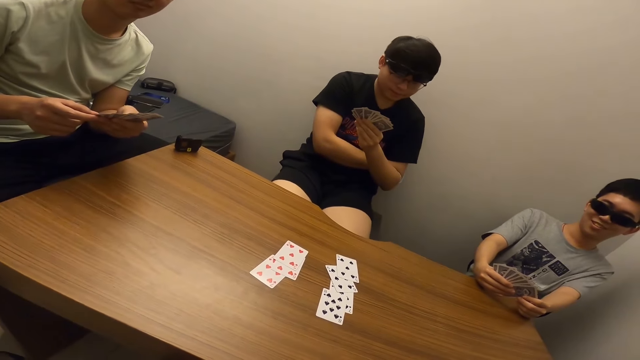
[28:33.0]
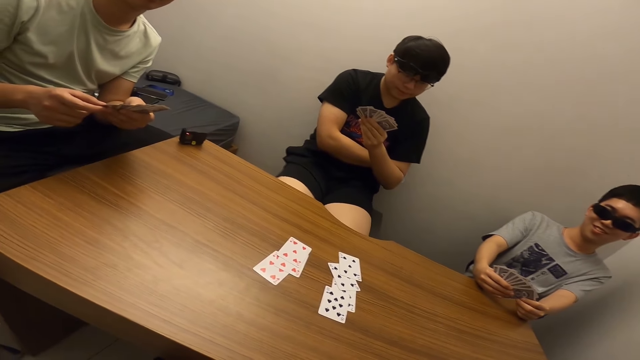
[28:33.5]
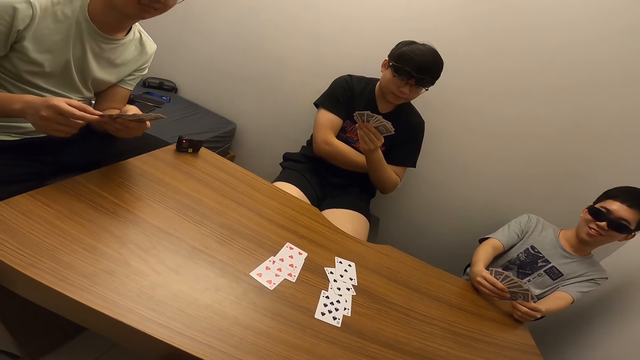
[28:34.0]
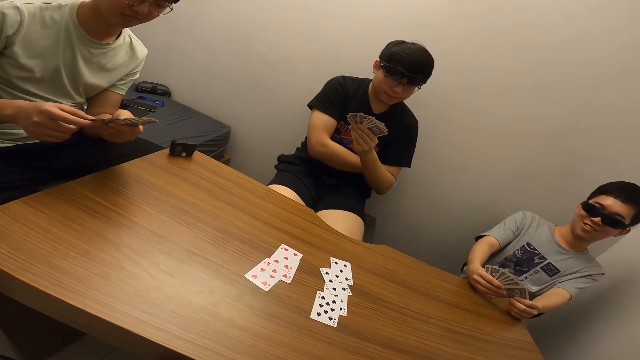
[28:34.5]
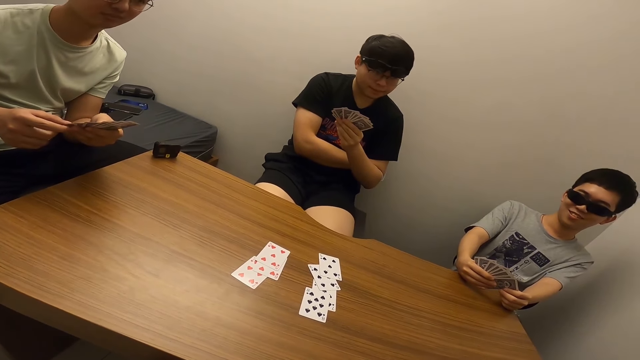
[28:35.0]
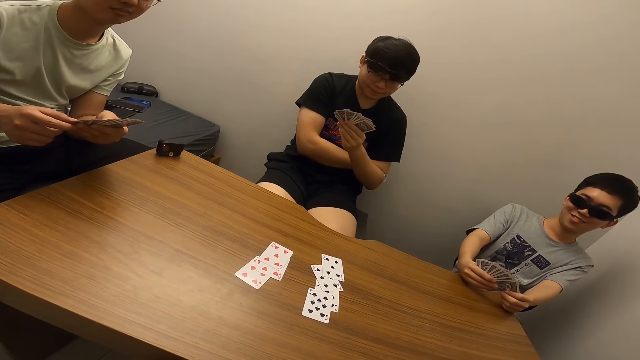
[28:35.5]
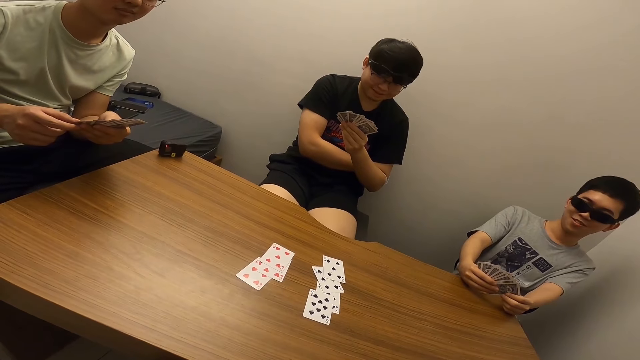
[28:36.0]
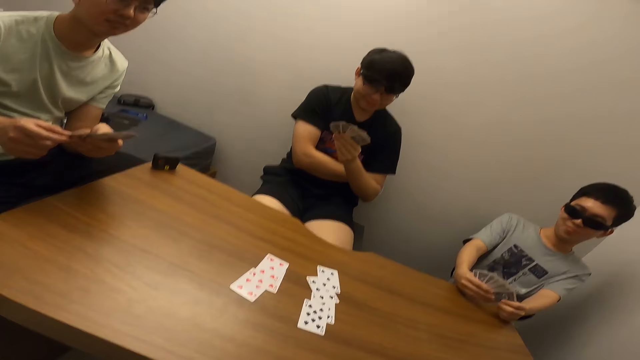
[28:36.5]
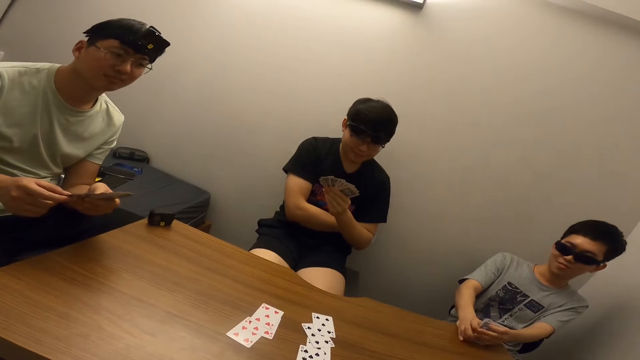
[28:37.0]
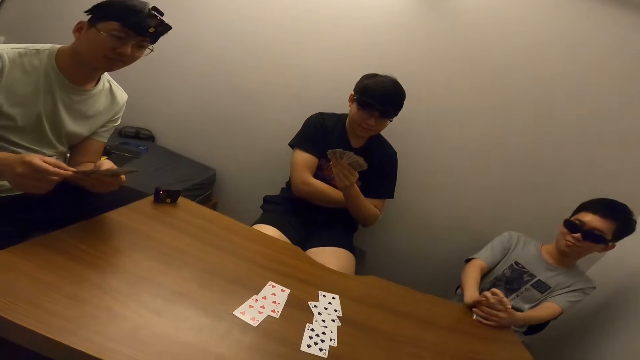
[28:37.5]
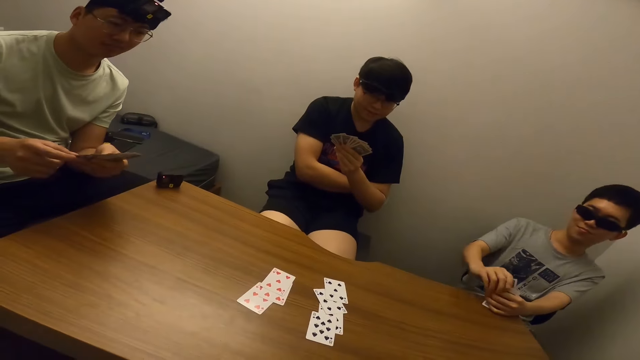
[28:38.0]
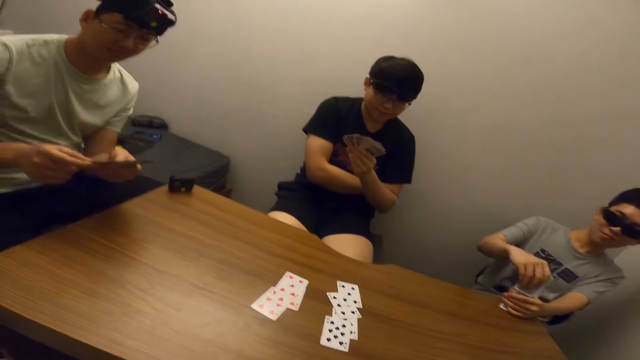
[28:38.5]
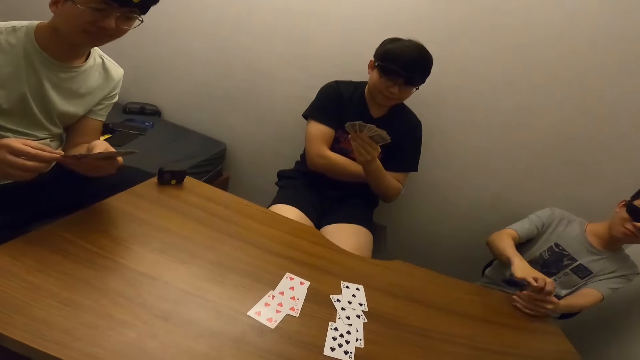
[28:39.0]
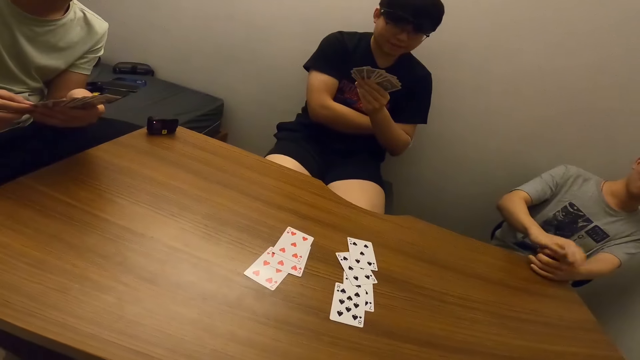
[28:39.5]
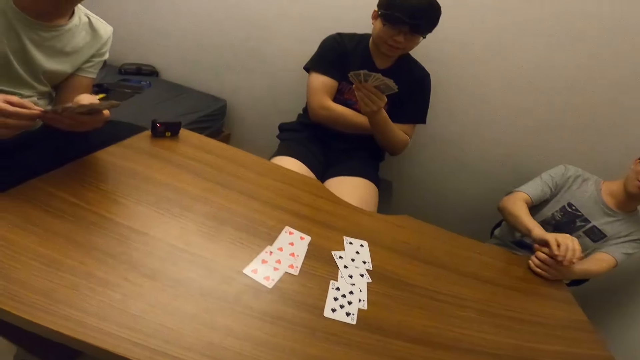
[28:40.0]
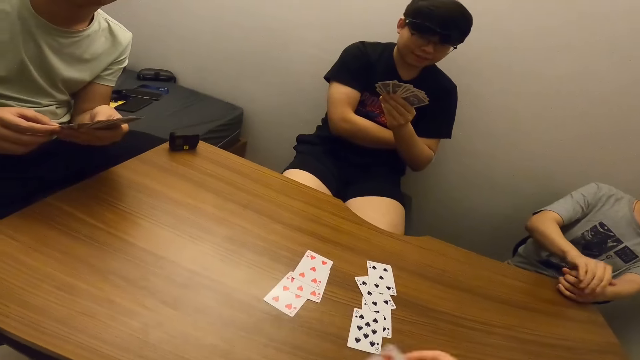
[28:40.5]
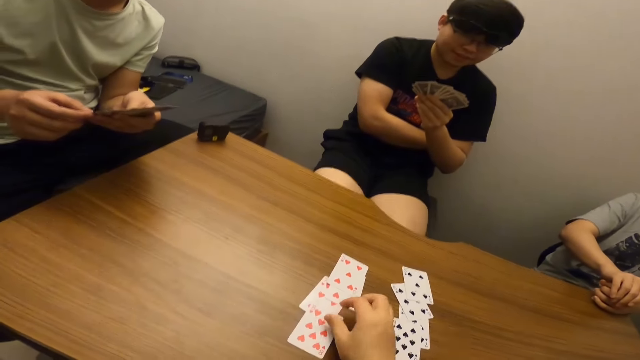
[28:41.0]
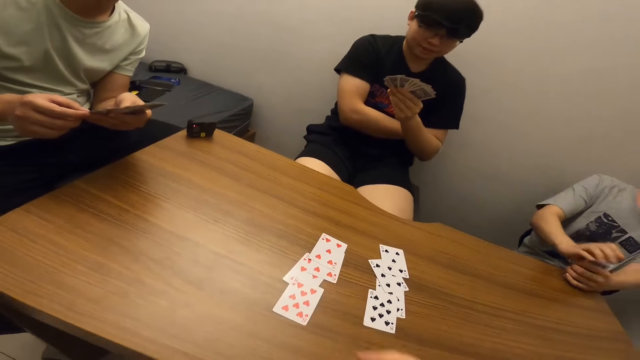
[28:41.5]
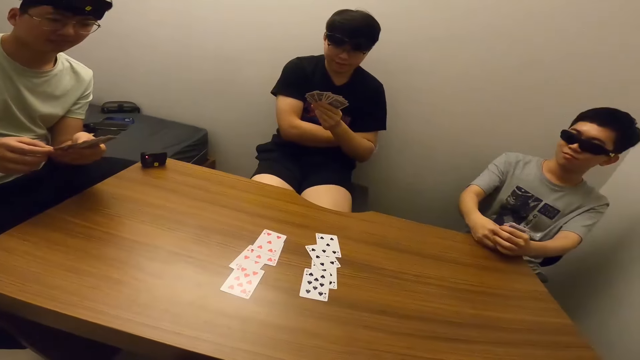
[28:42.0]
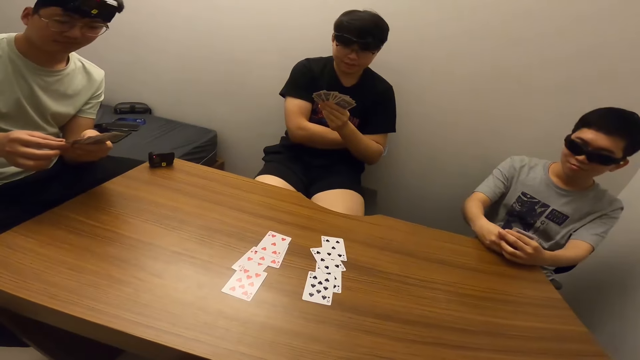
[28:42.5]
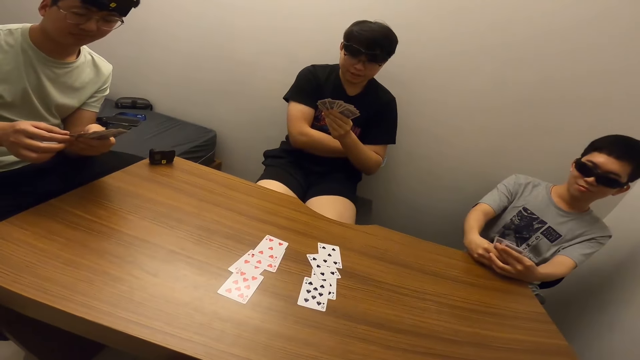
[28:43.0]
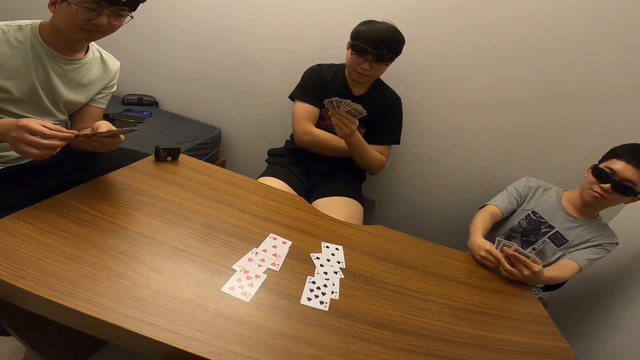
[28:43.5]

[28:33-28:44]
The camera wearer stares at the table. He stares at a man. He stares at the table. He places his card on the table. He stares at the man.

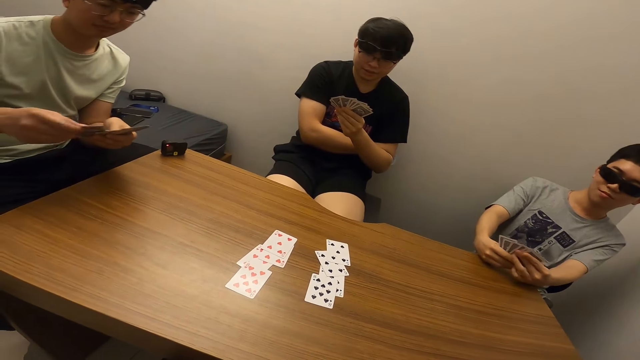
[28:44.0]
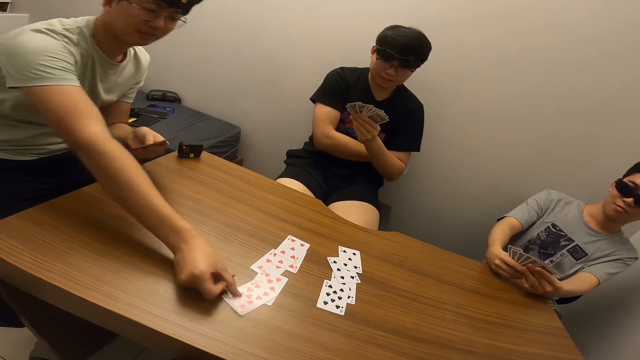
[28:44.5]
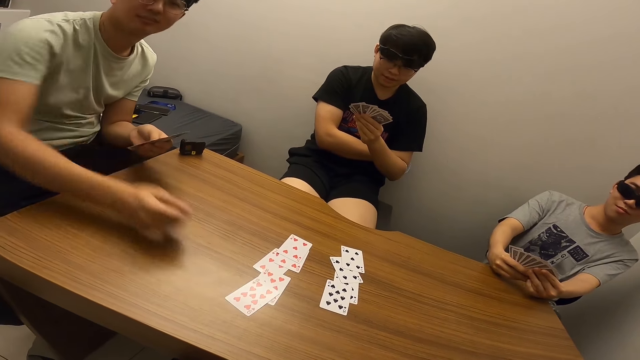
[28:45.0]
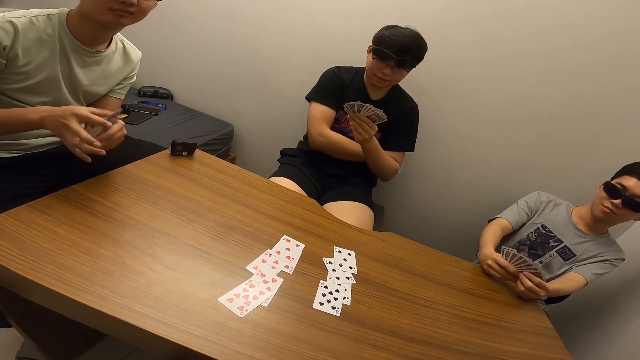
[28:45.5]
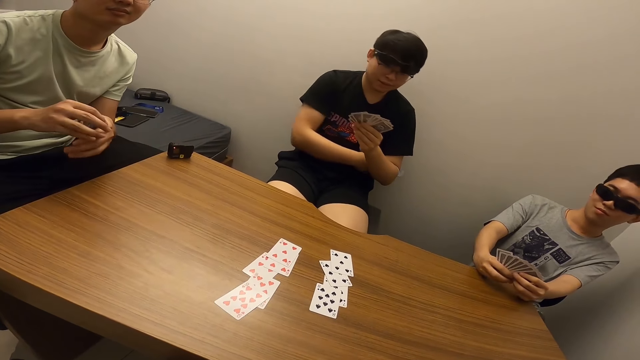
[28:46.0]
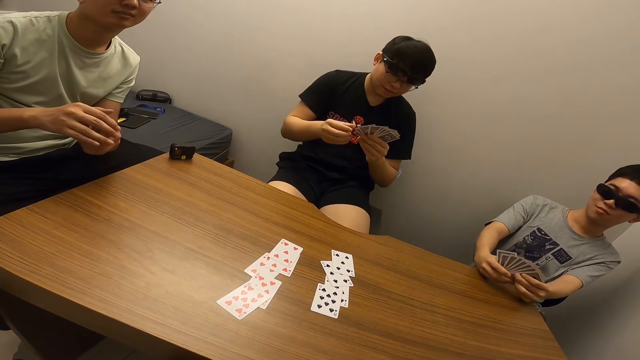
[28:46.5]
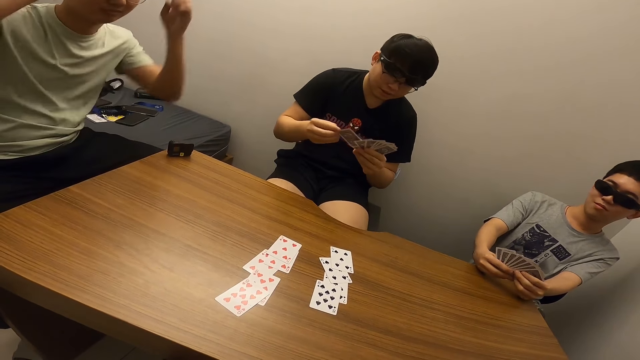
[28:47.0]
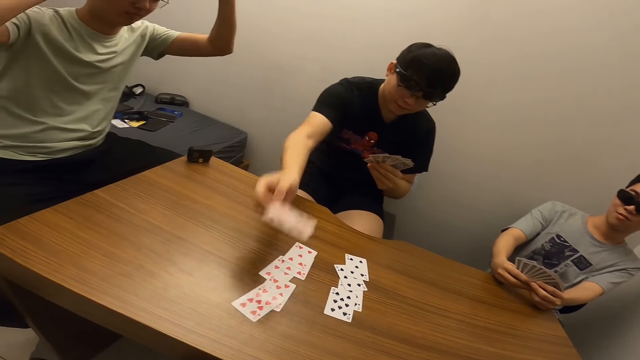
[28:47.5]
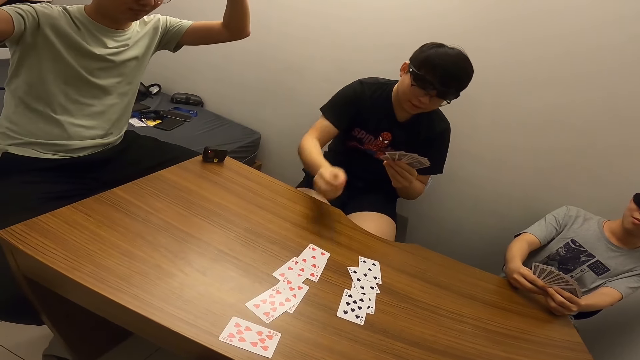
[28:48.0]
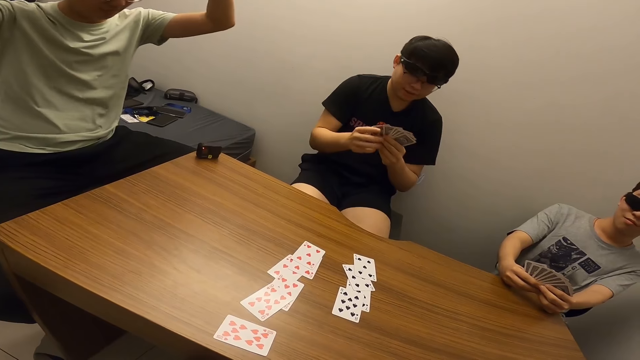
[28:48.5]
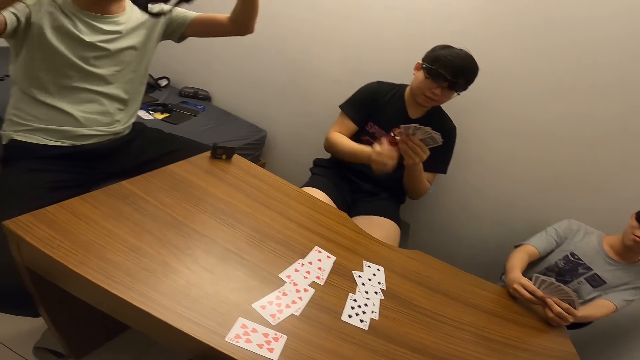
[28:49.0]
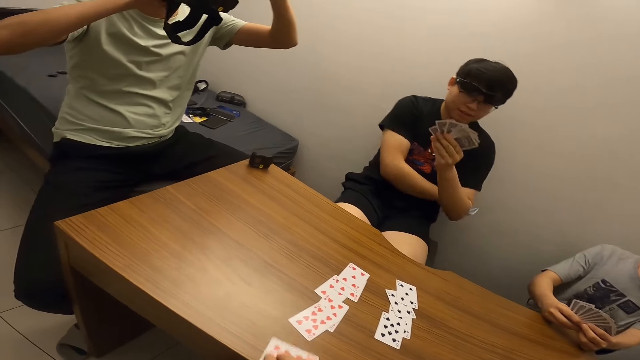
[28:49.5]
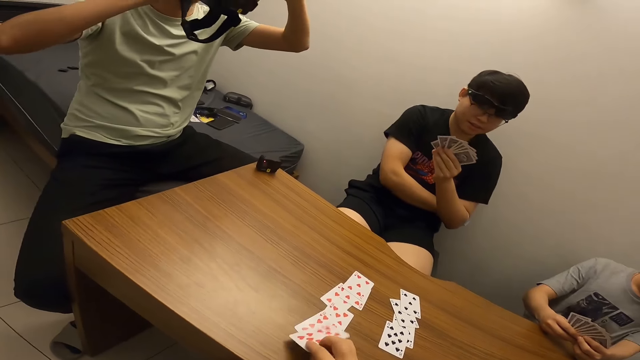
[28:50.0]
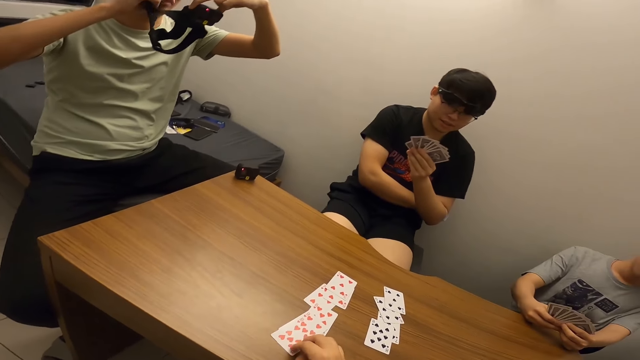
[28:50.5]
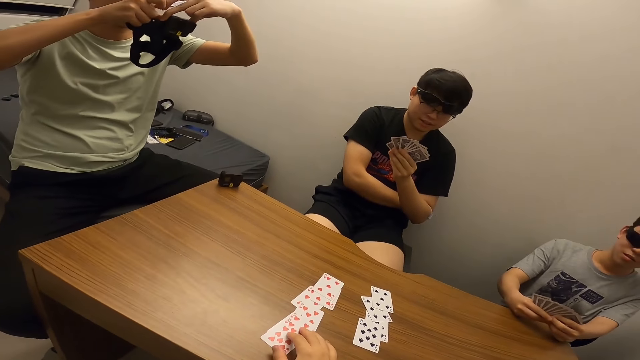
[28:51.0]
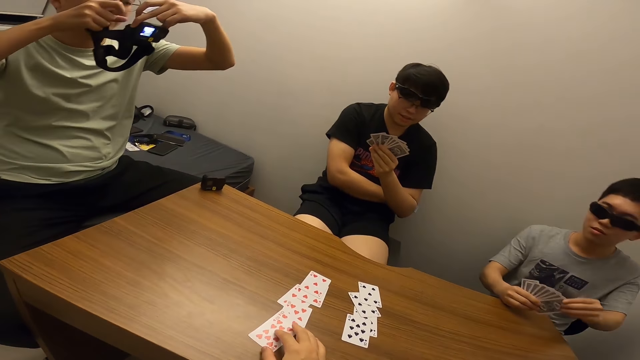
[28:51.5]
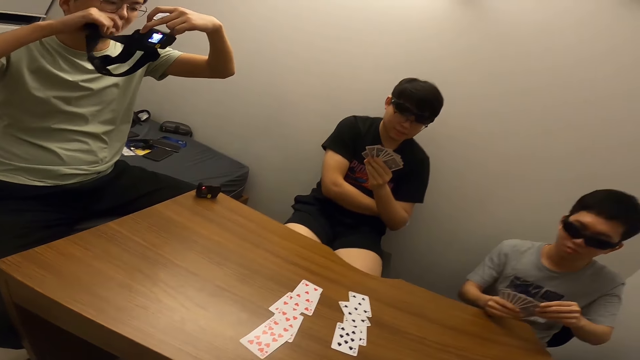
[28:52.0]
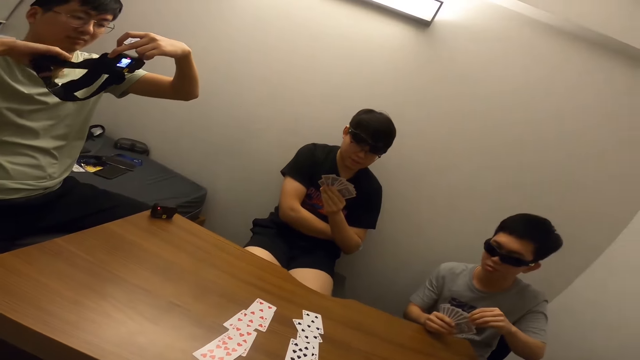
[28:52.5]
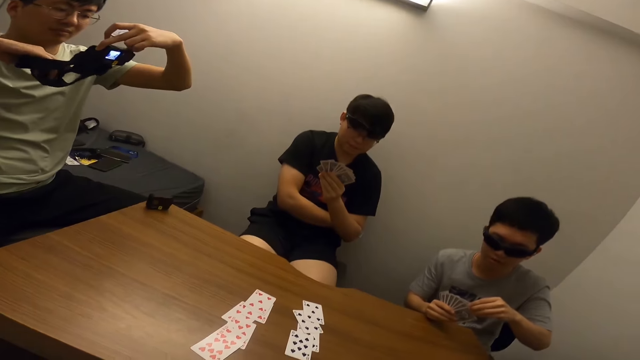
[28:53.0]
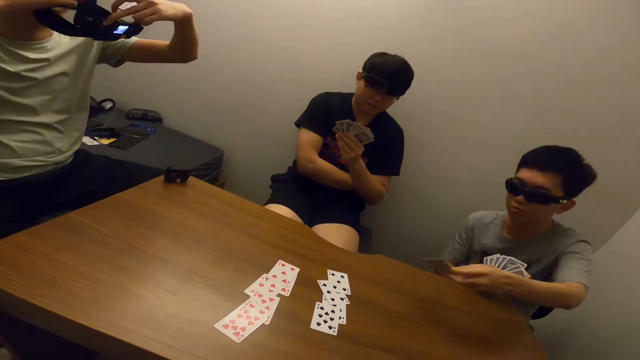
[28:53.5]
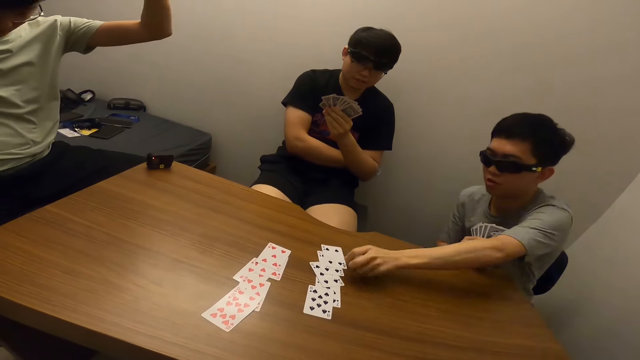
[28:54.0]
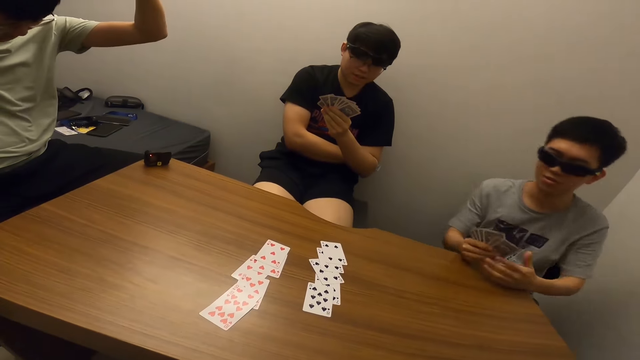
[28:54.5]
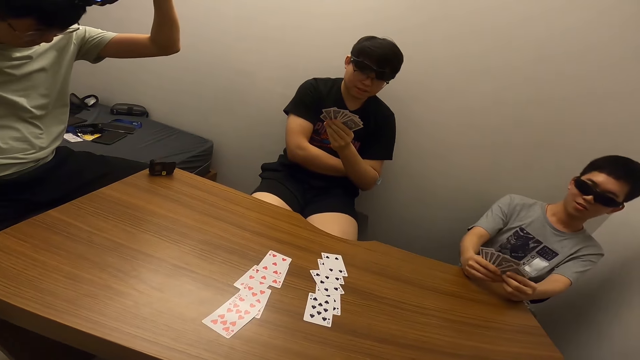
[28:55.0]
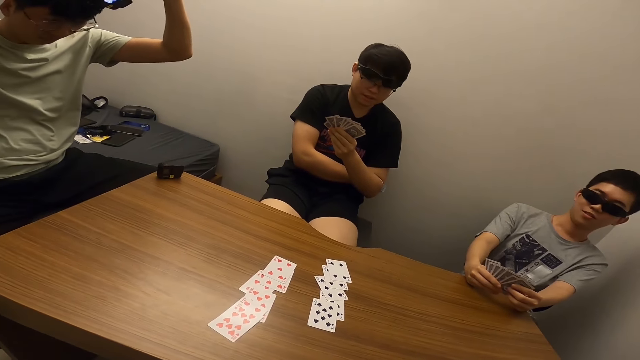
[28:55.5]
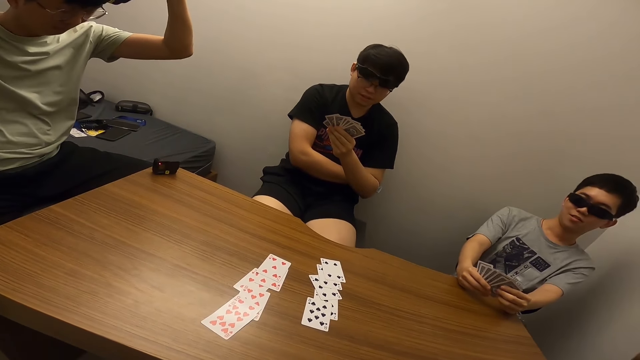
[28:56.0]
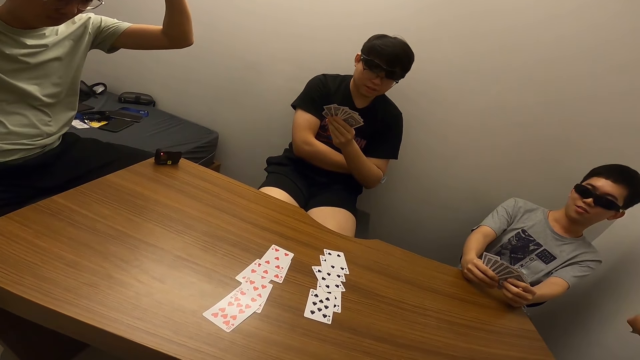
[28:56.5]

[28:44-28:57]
A man places his card on the table. The camera wearer stares at another man. The other man places his card on the table. The first man inspects his head camera. The camera wearer stares at the first man. Another man places his card on the table. The camera wearer stares at the second man.
